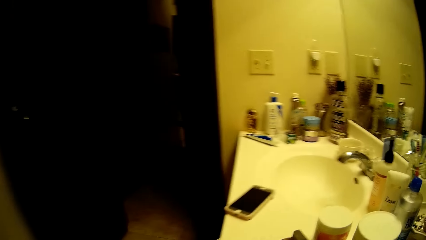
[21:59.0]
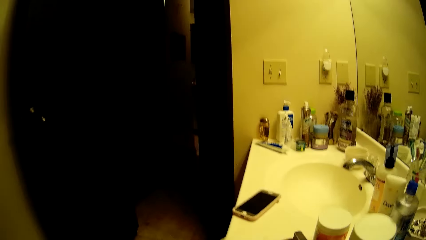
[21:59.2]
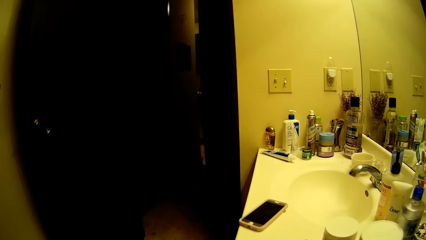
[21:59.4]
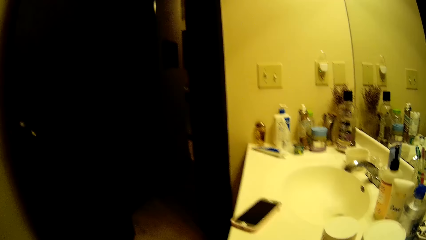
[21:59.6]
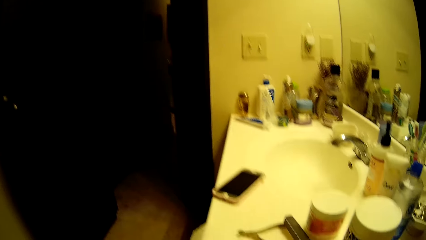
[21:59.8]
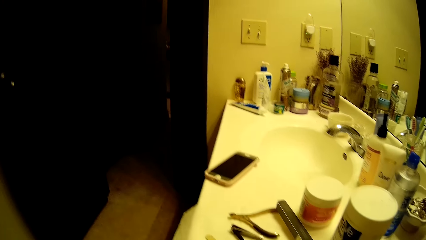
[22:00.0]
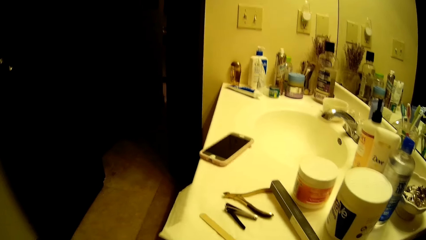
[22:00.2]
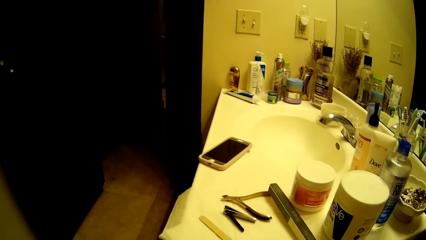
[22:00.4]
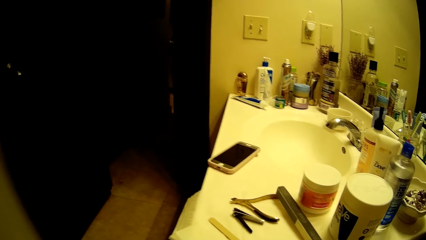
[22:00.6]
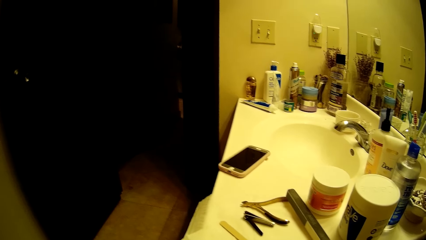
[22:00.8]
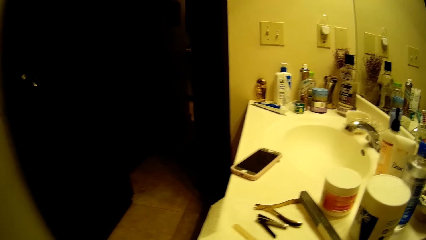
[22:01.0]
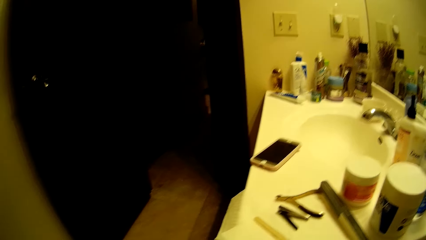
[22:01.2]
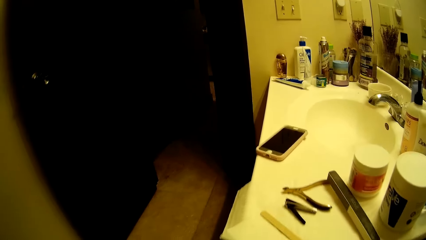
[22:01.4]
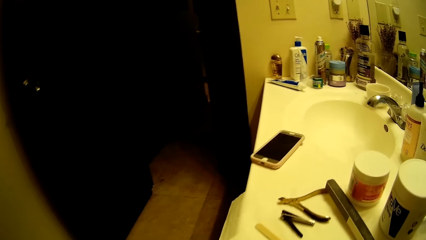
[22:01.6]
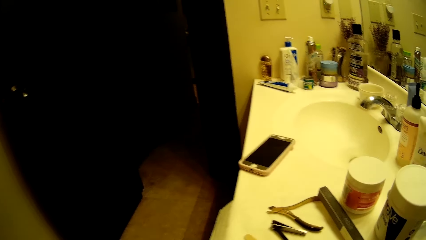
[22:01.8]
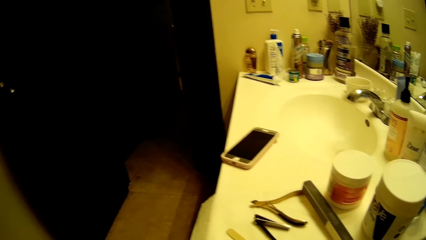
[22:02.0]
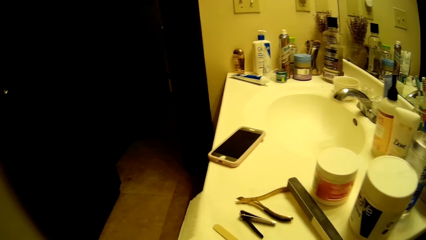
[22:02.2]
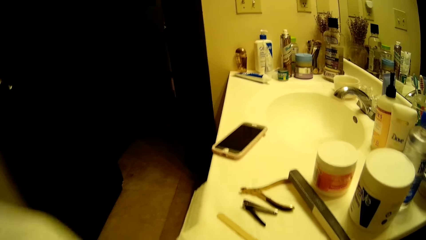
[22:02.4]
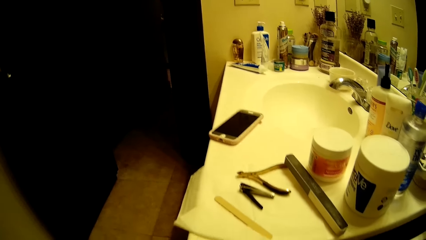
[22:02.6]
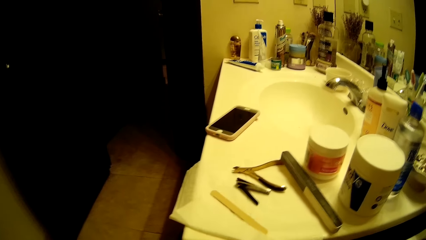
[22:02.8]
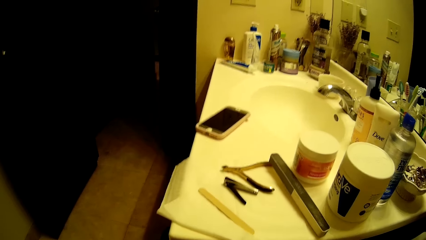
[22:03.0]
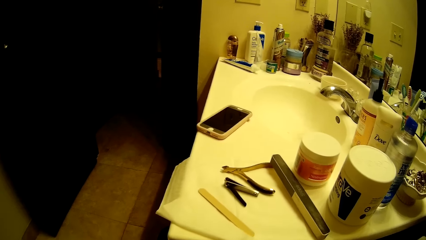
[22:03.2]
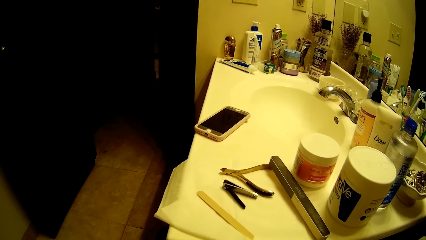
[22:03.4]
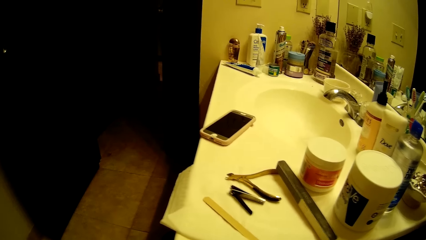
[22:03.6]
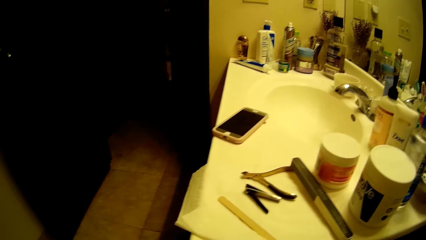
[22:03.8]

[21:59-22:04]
The camera wearer looks around.

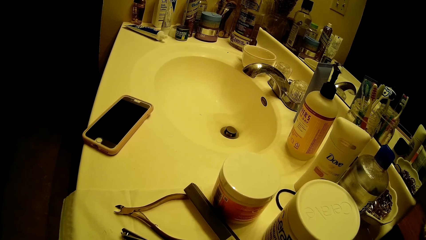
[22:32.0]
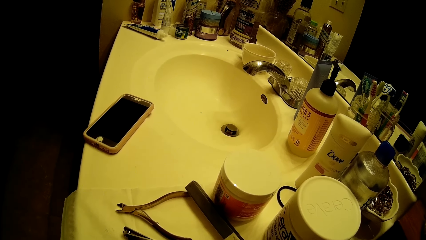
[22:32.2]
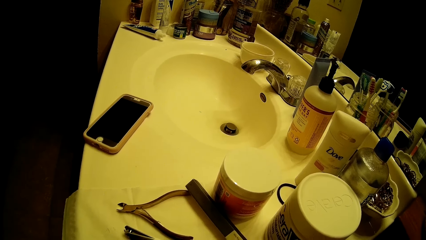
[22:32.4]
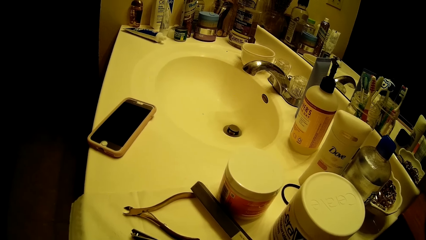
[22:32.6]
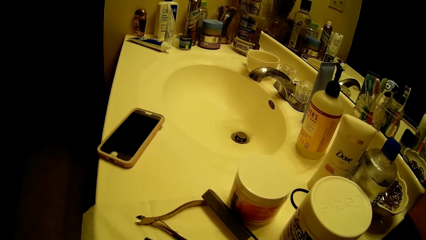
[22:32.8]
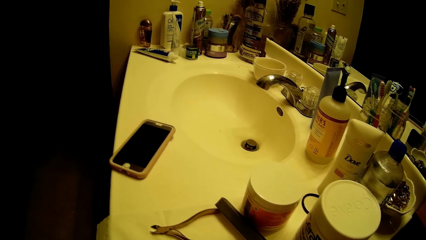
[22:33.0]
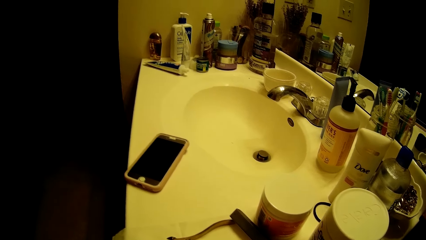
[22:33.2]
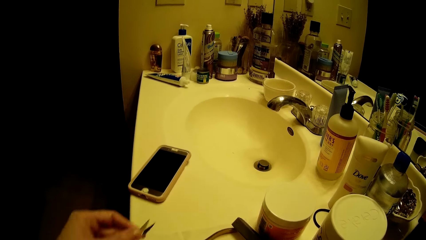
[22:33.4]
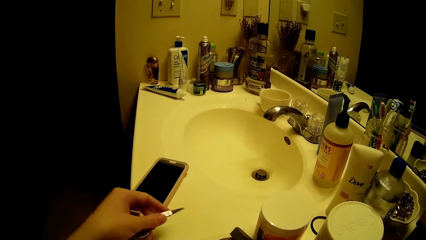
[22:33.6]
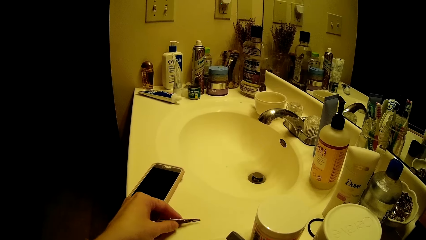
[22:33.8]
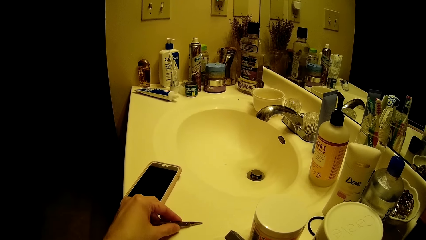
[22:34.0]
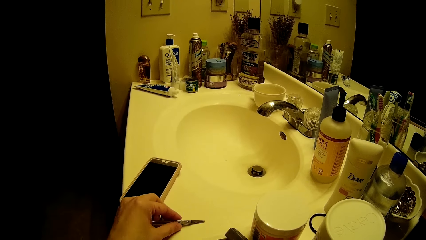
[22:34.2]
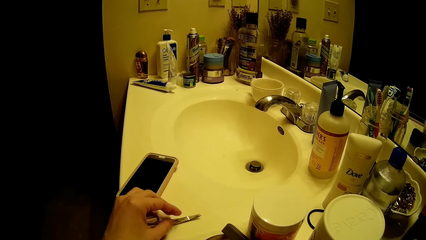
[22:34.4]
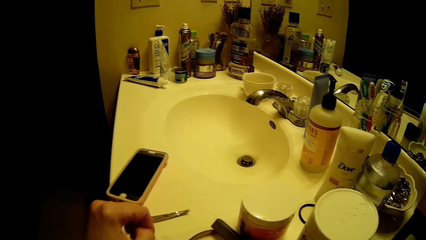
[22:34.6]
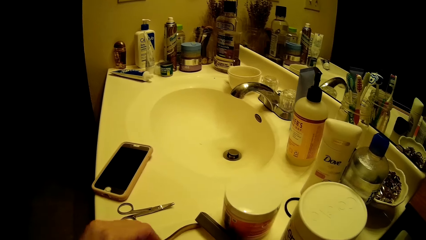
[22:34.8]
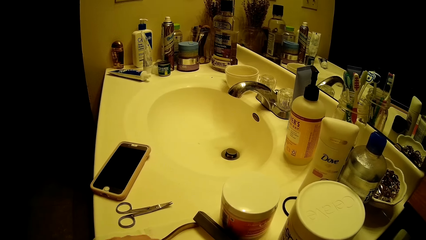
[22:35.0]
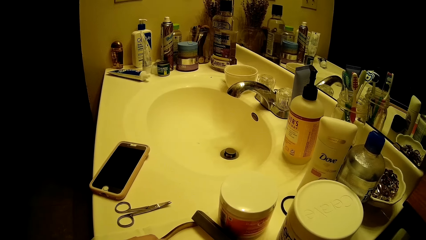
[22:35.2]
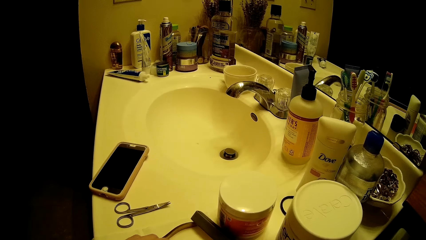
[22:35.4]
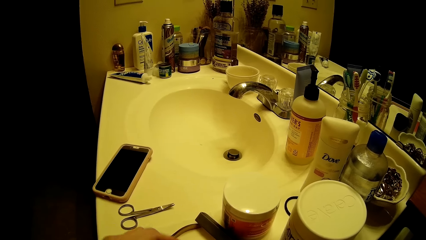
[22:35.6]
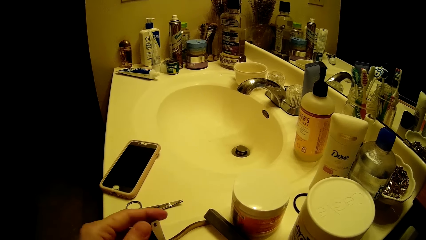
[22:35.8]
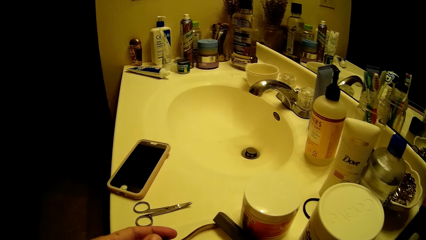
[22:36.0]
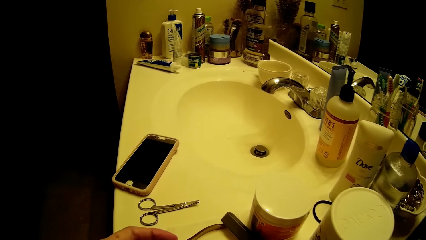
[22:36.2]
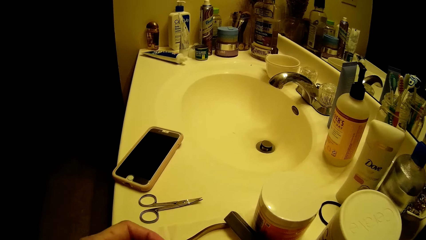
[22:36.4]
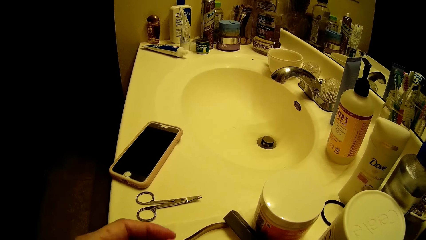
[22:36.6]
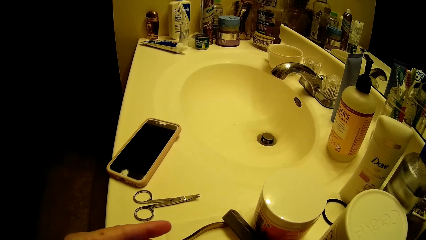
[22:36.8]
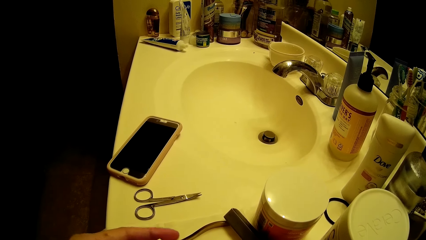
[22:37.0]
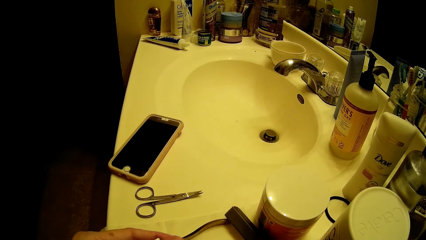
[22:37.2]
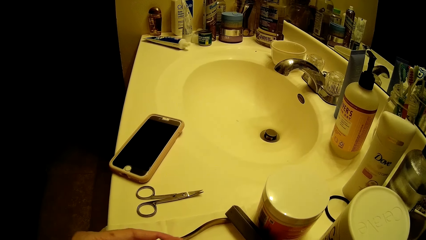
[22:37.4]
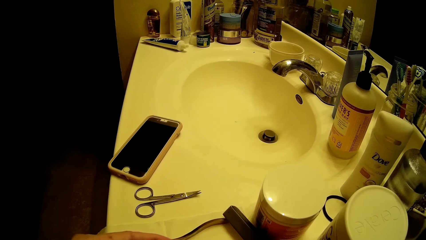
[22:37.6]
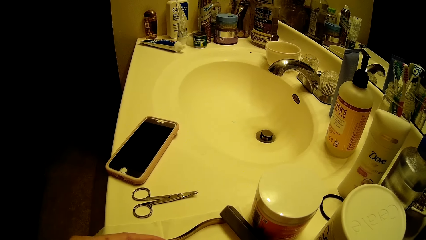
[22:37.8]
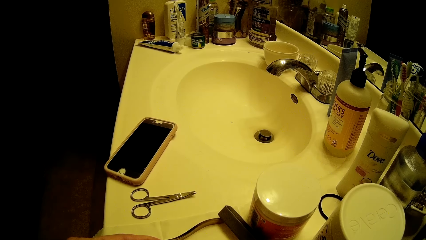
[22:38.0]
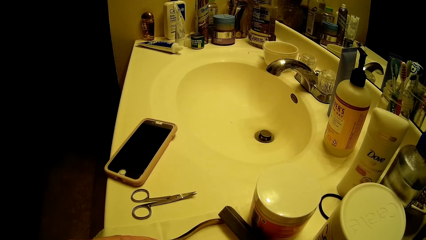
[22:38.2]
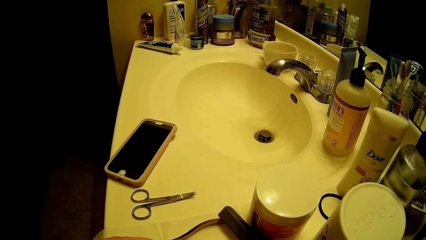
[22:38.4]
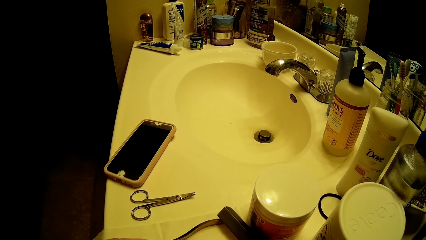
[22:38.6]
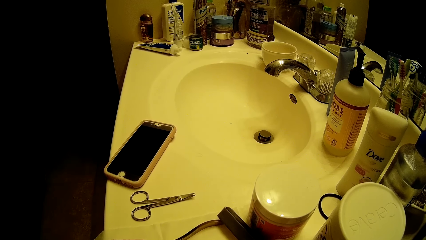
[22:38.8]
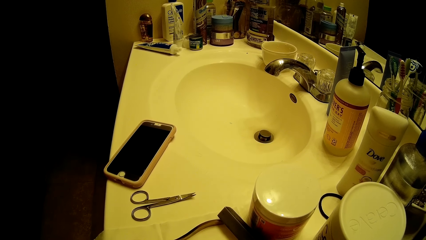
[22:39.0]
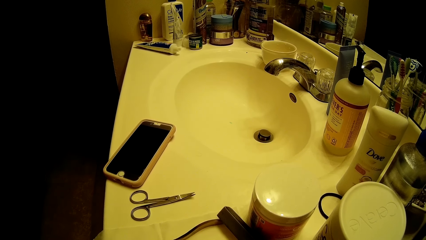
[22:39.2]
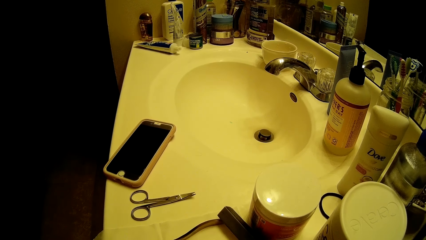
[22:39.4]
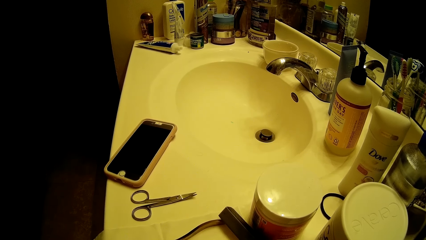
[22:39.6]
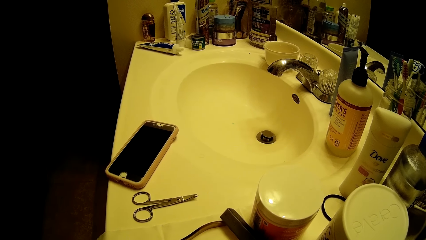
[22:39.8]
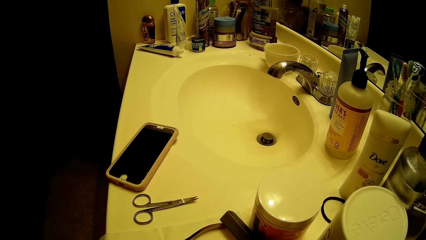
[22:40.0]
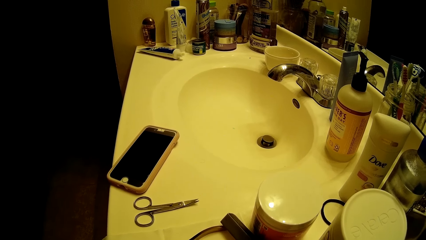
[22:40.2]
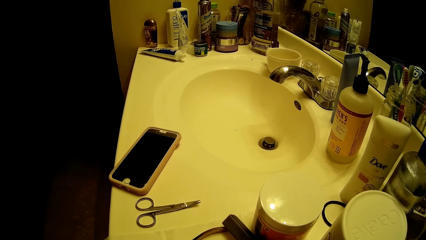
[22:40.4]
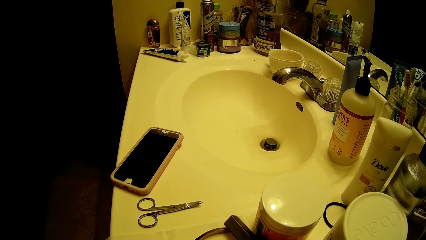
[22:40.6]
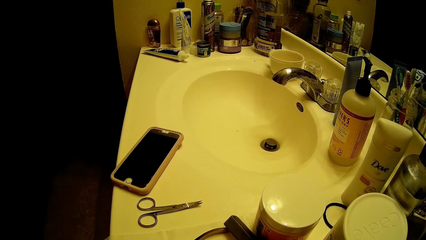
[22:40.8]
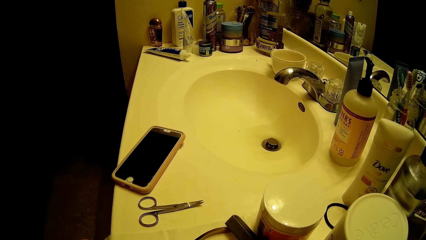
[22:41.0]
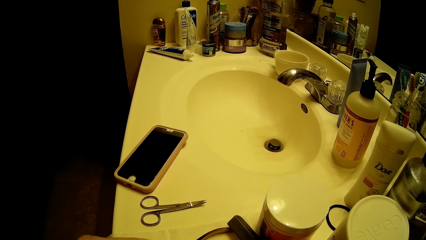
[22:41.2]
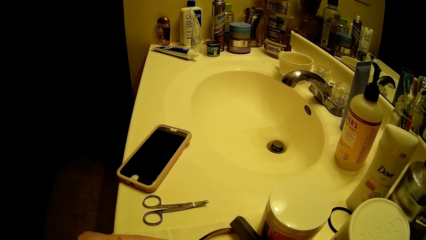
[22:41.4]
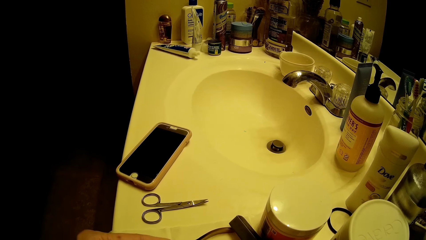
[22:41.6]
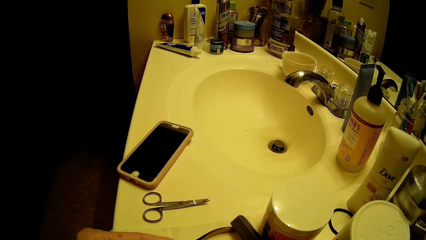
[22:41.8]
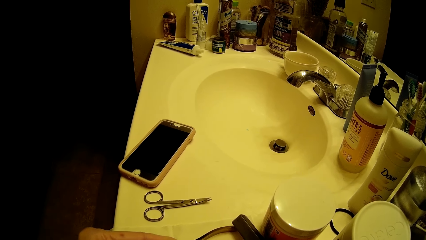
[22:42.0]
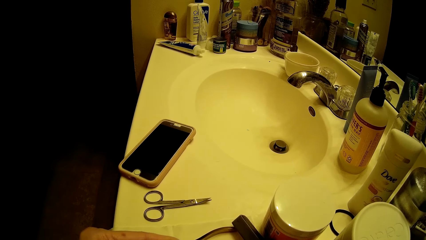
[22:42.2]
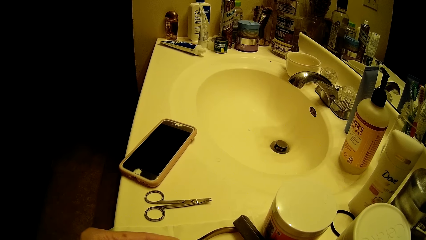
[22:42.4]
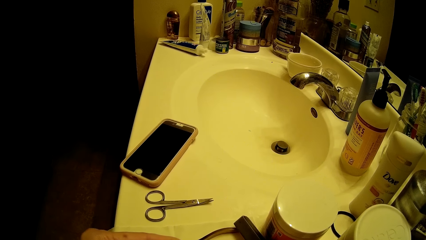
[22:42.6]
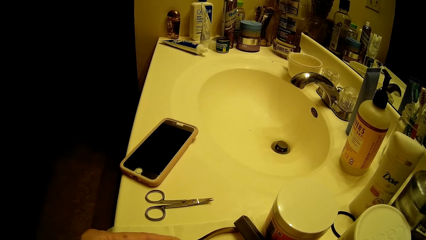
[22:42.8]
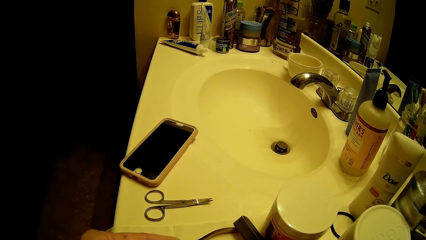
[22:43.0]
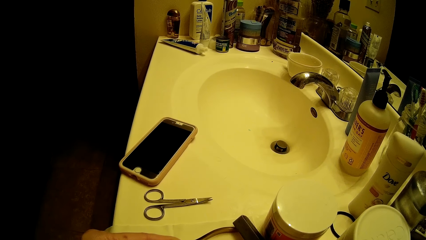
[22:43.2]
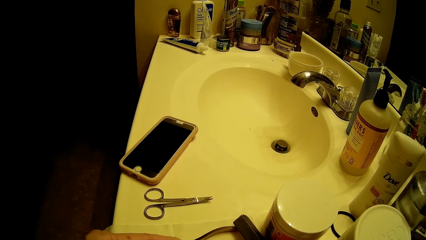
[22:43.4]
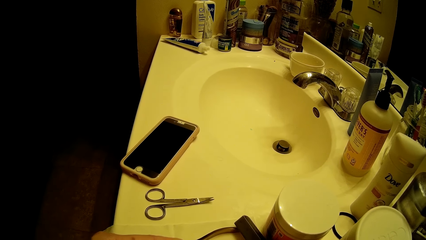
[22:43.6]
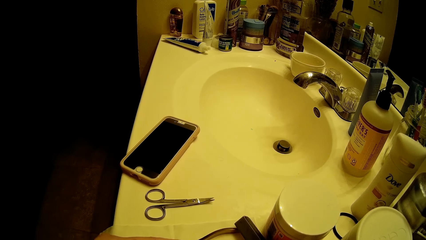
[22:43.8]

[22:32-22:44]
The camera wearer drops a pair of scissors on the sink countertop with her left hand. She holds a nail clipper in her left hand. She looks around.
